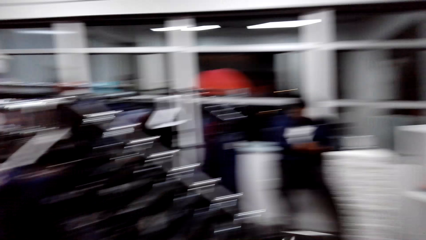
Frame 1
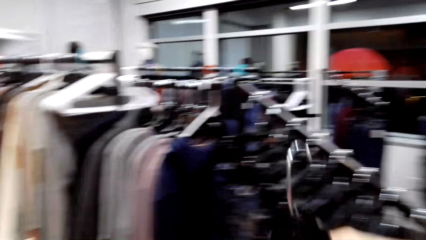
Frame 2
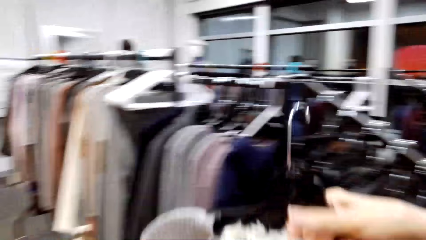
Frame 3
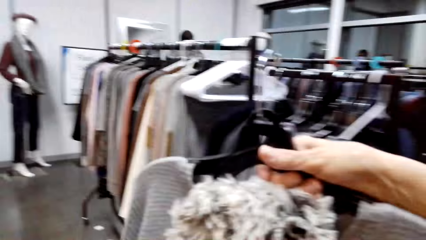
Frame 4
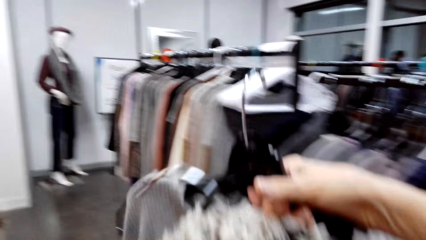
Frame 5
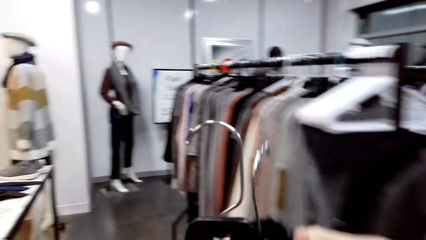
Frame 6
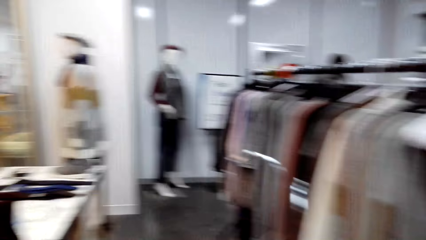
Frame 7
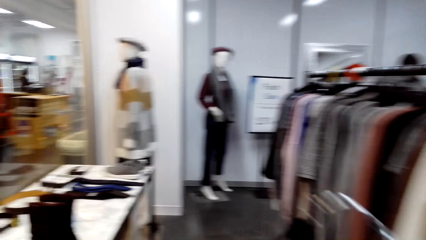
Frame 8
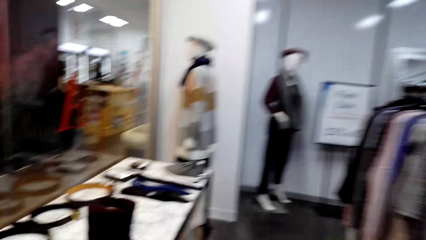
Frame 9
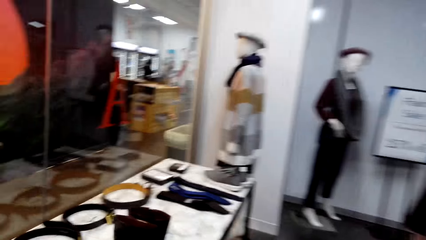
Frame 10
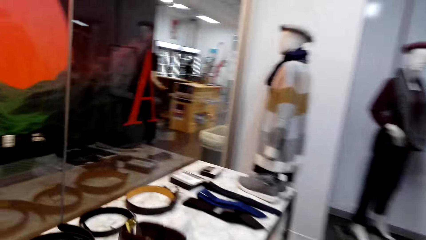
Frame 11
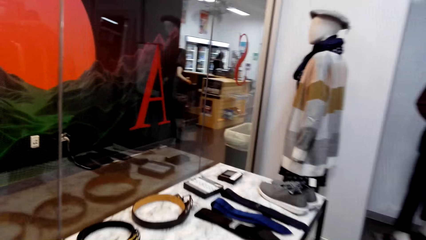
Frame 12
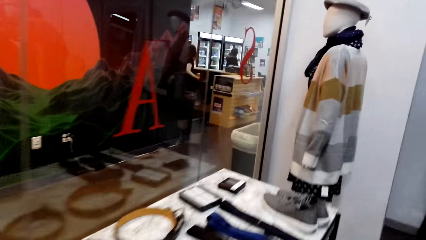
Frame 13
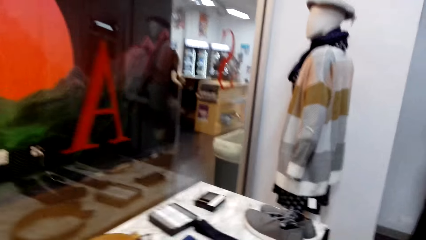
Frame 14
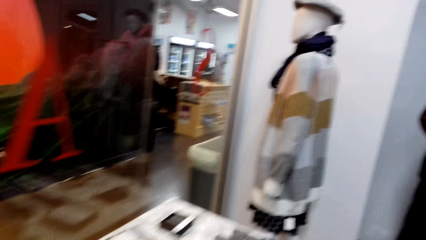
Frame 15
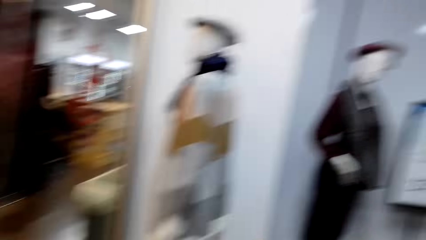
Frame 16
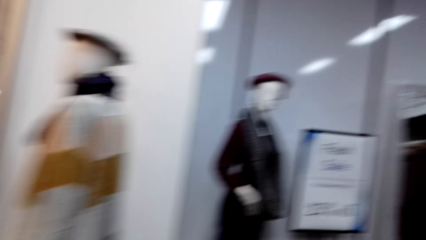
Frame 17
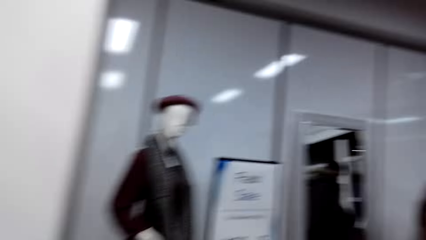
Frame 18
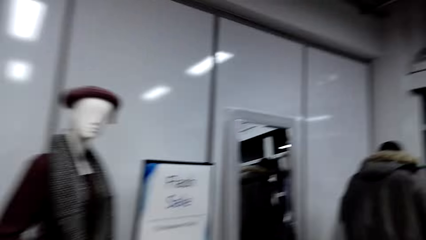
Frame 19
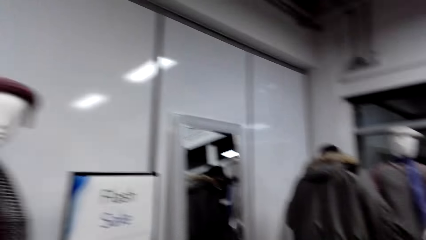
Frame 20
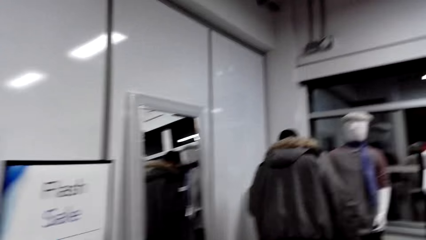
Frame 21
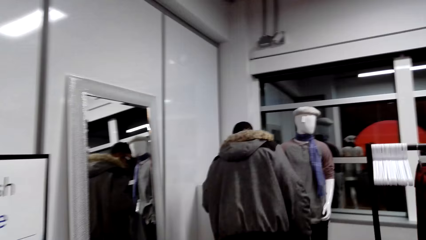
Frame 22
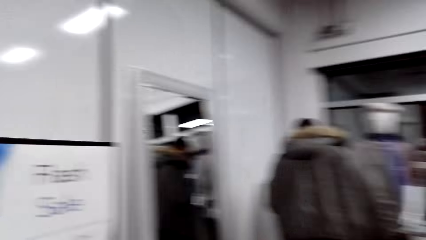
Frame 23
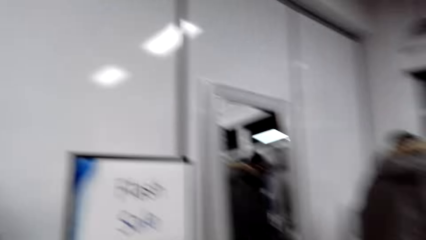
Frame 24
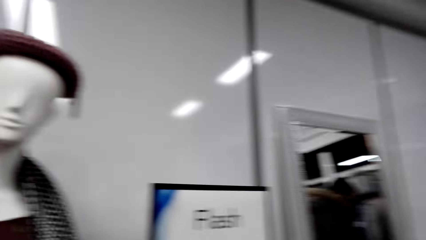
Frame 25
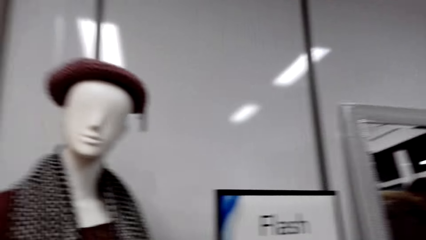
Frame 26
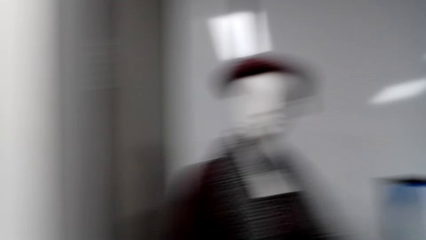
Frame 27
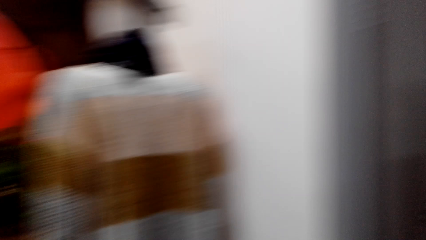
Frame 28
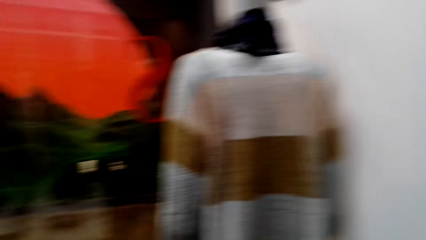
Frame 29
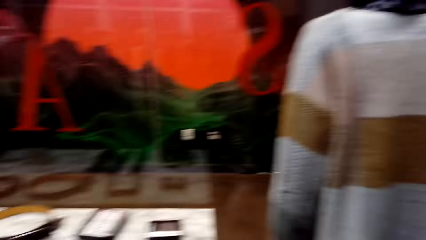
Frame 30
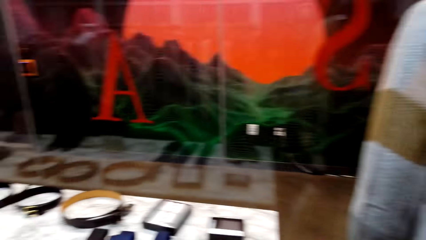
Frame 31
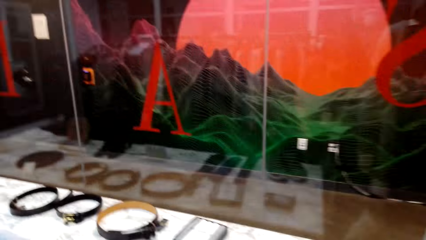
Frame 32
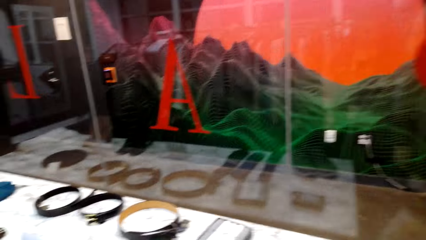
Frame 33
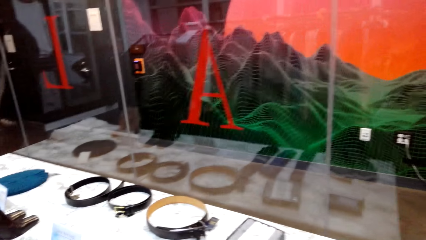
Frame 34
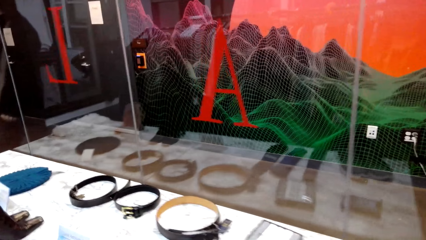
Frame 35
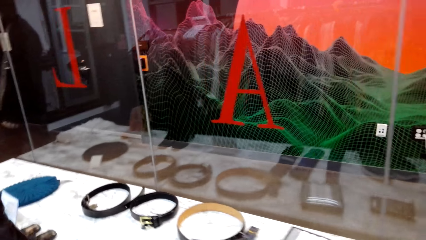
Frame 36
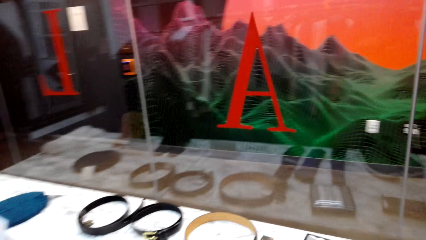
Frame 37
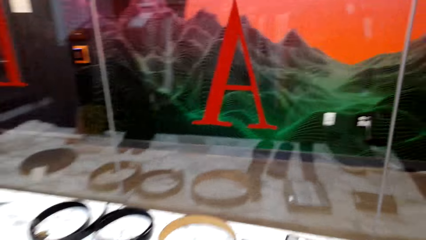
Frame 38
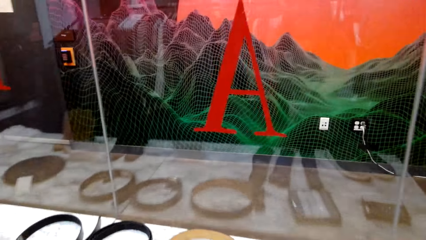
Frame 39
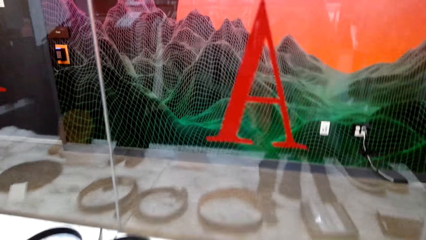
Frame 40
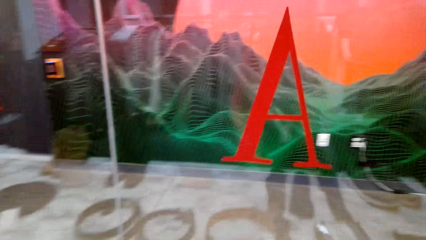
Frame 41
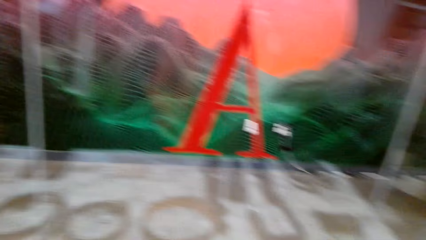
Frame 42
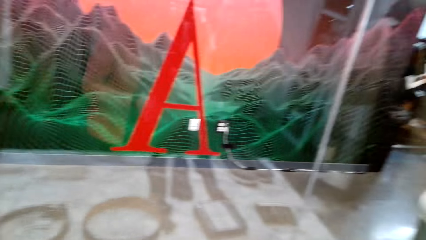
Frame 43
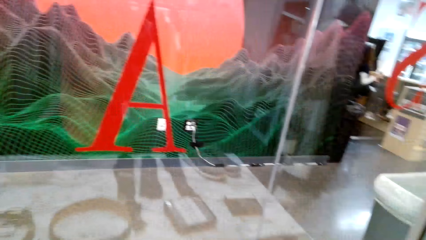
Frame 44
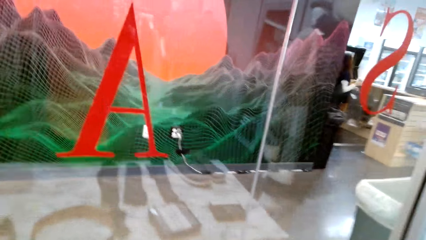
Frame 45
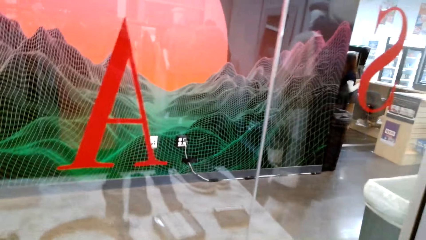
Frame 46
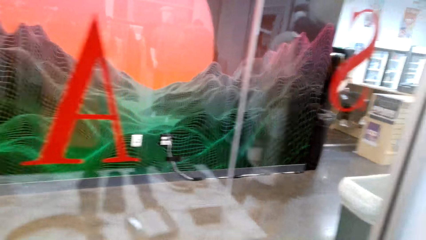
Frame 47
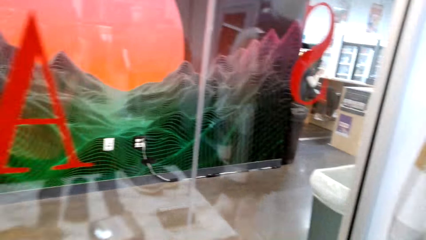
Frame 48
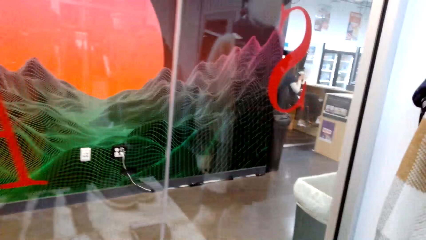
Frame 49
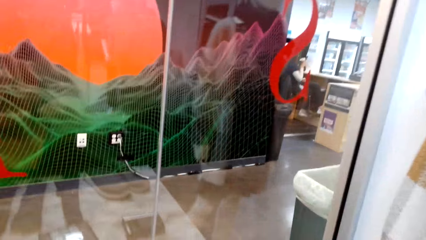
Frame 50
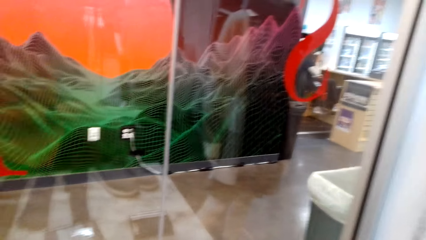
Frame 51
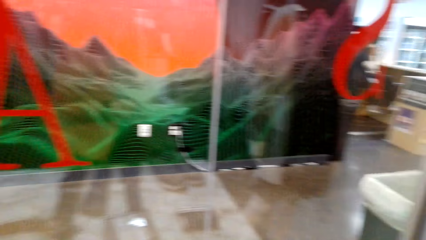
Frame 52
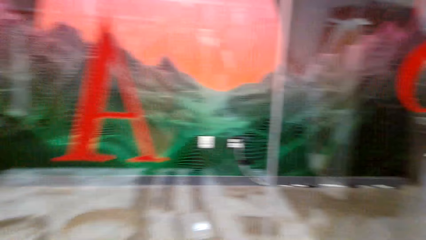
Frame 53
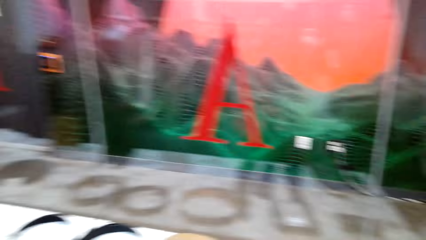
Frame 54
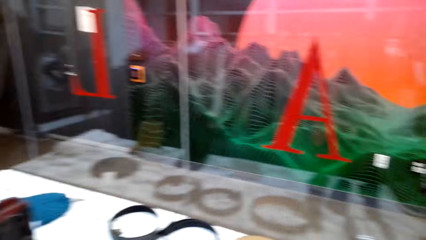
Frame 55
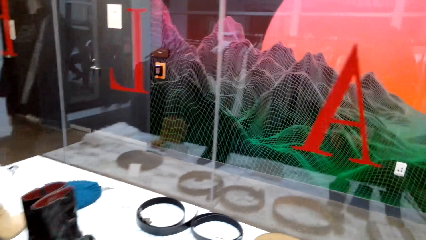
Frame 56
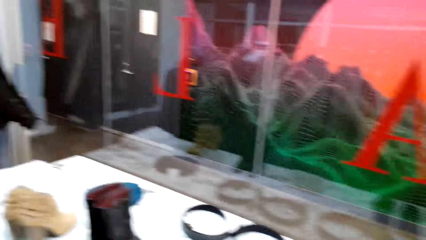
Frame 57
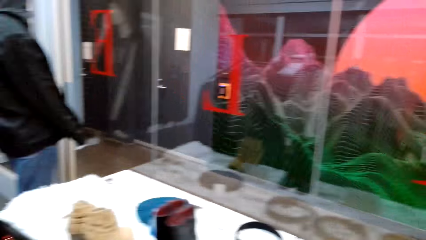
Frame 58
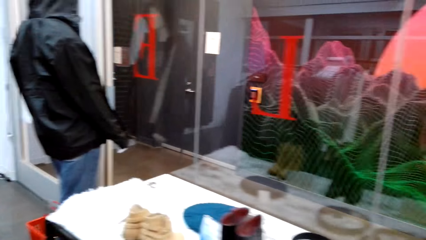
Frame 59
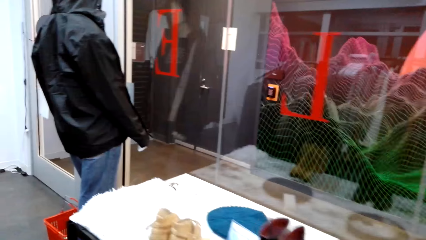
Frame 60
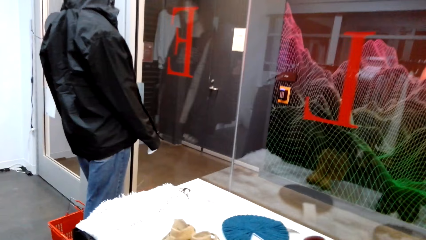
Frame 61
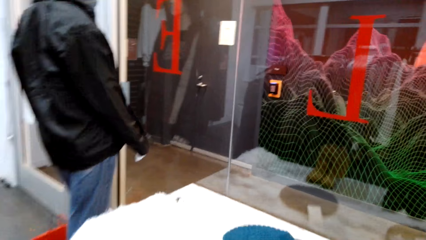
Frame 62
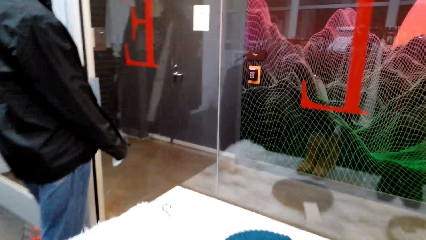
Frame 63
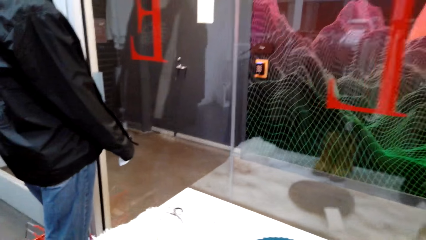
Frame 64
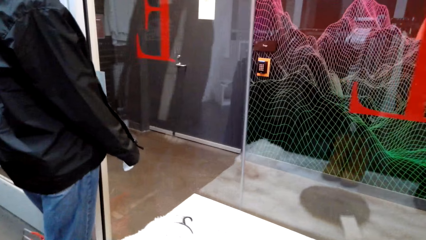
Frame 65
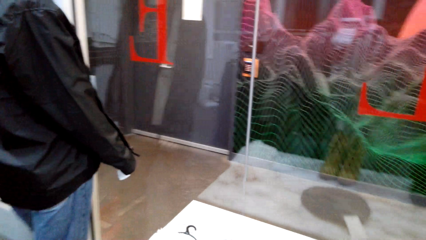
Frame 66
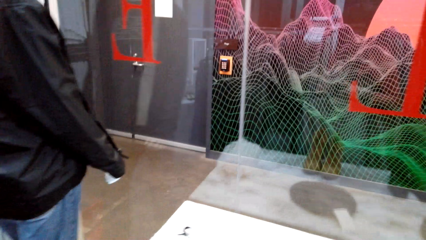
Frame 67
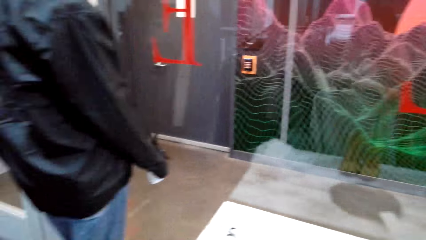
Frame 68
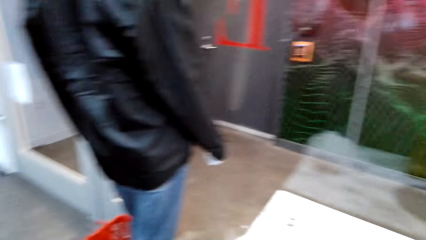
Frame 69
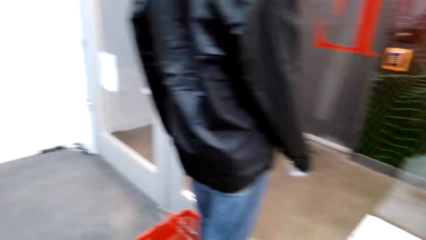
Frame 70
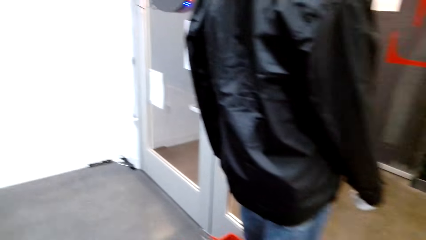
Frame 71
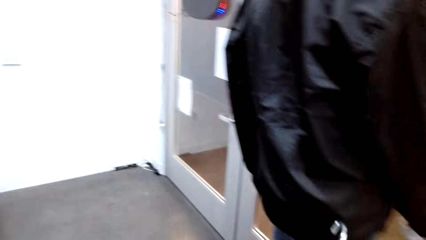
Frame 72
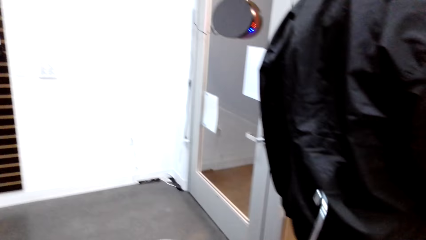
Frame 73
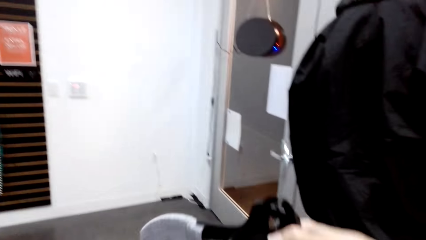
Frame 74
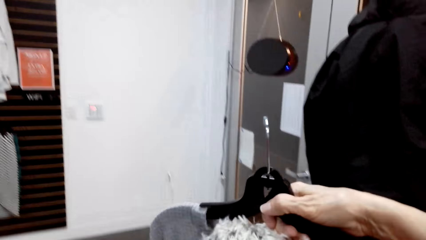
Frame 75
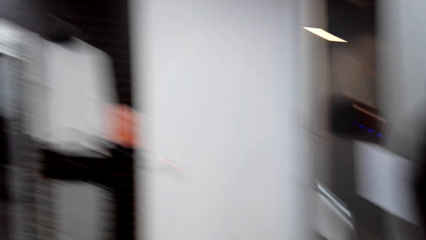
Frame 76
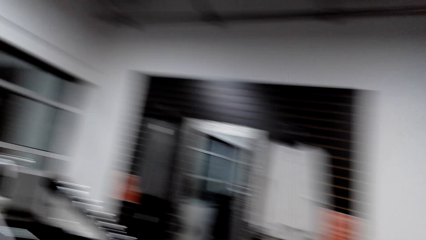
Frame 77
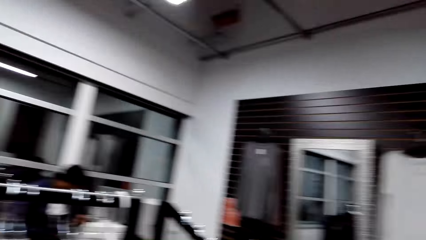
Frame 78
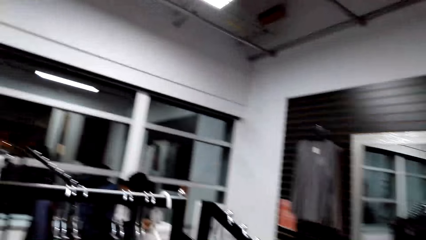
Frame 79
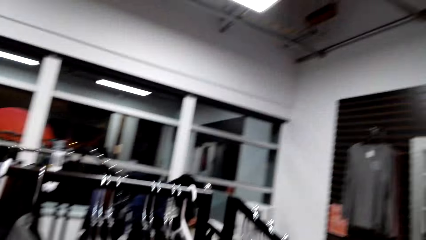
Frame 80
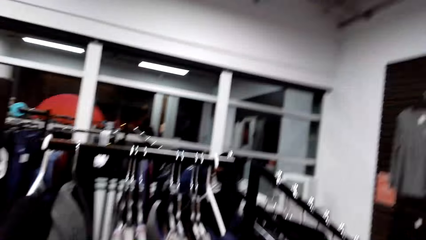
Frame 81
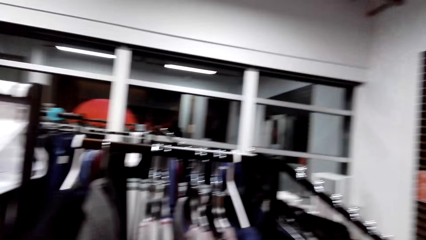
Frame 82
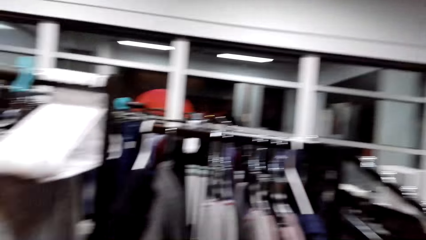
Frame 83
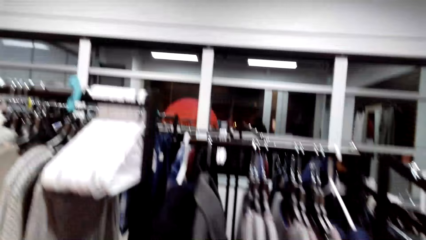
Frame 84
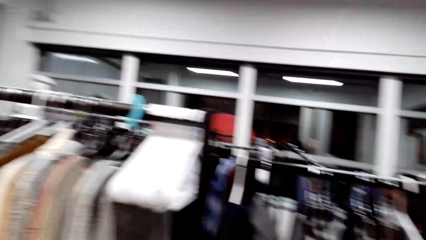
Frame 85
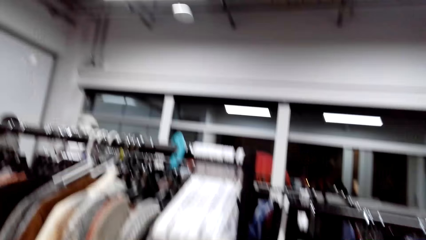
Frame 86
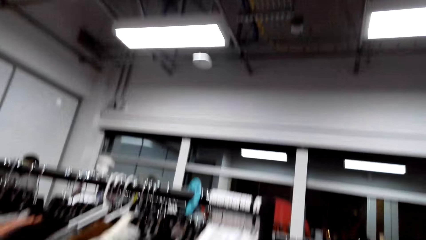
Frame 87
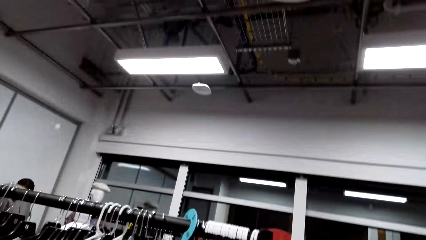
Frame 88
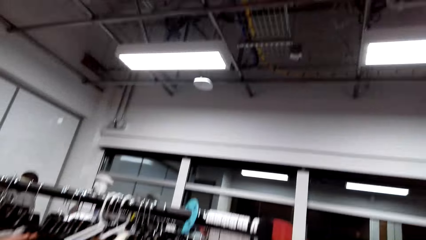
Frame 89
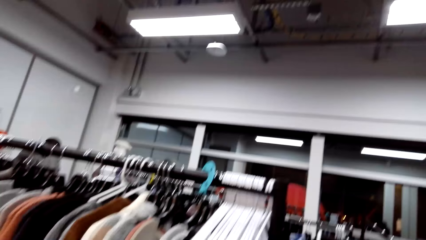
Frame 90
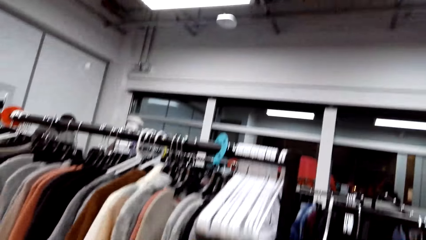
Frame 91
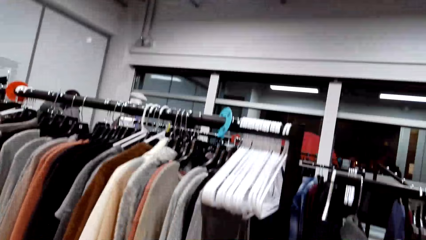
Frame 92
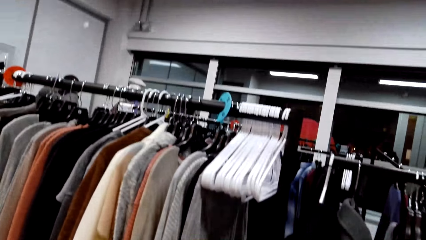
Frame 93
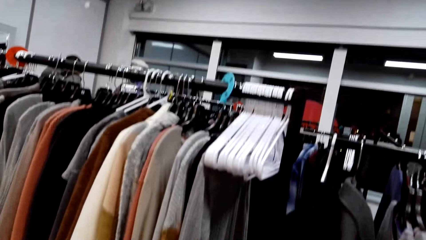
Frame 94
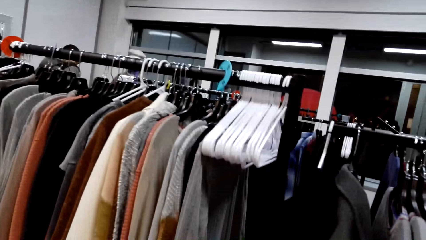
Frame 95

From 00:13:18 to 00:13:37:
The camera wearer walks around the store. He looks around. He holds a shirt with his right hand.
